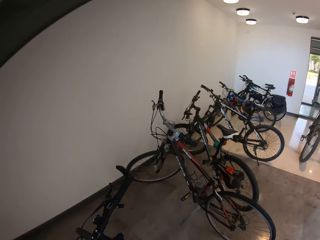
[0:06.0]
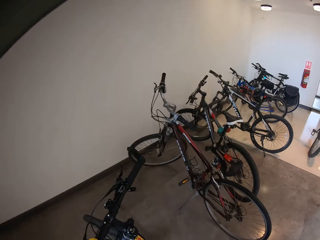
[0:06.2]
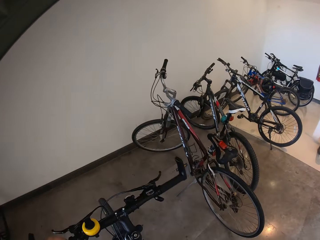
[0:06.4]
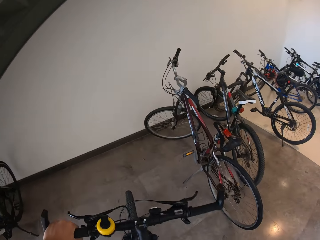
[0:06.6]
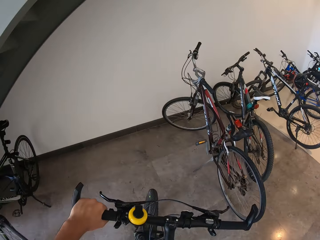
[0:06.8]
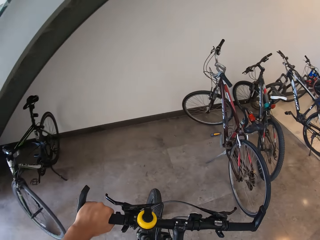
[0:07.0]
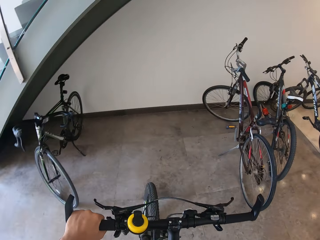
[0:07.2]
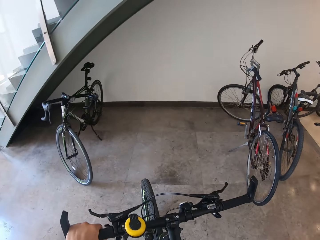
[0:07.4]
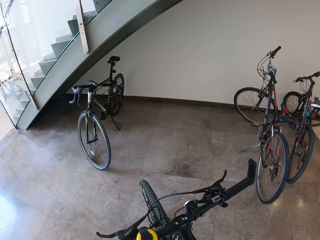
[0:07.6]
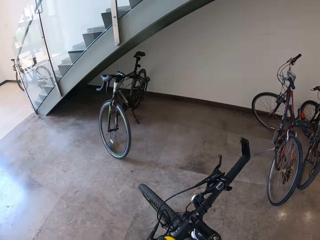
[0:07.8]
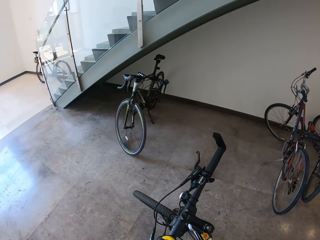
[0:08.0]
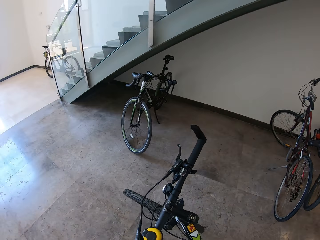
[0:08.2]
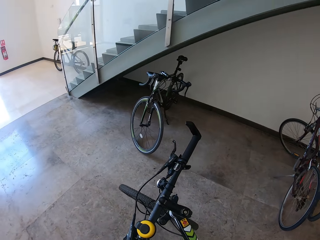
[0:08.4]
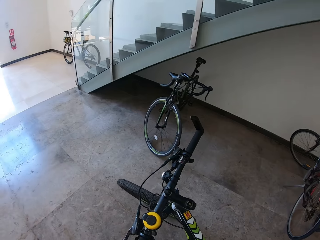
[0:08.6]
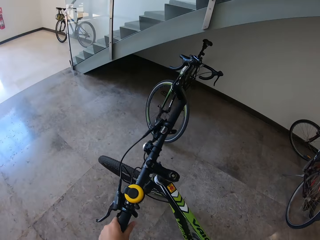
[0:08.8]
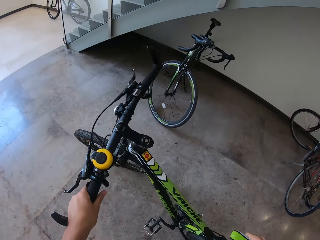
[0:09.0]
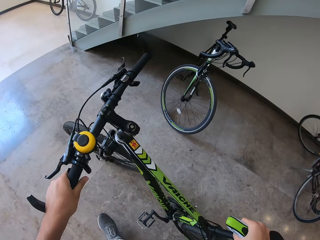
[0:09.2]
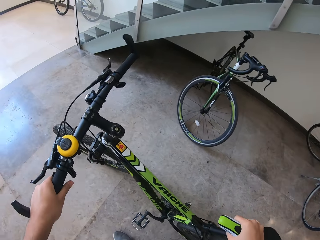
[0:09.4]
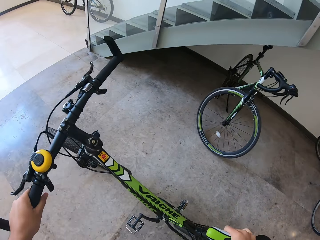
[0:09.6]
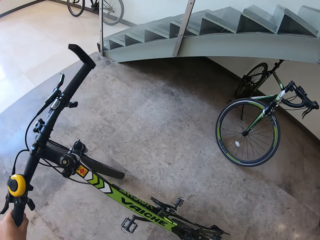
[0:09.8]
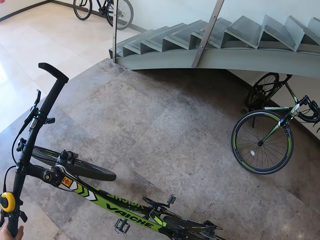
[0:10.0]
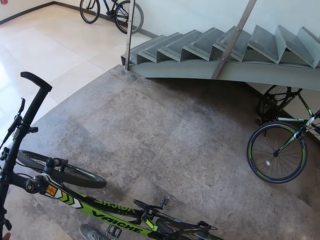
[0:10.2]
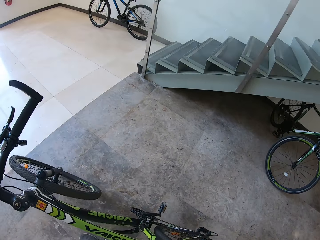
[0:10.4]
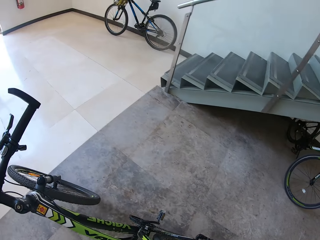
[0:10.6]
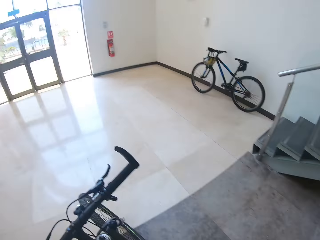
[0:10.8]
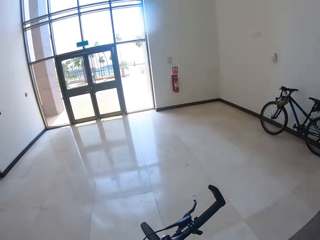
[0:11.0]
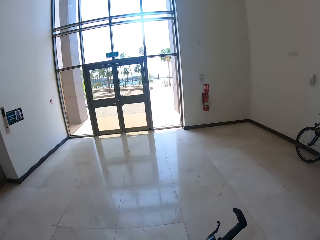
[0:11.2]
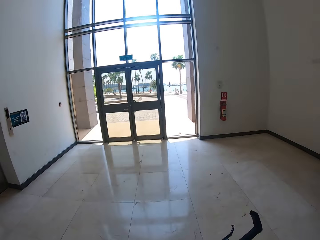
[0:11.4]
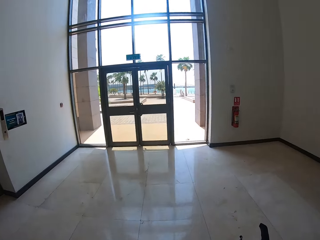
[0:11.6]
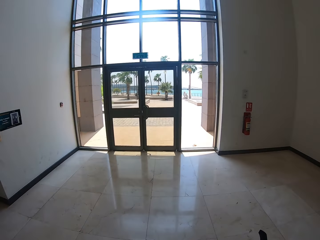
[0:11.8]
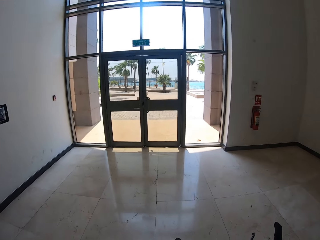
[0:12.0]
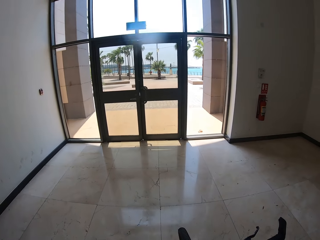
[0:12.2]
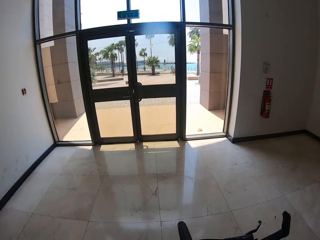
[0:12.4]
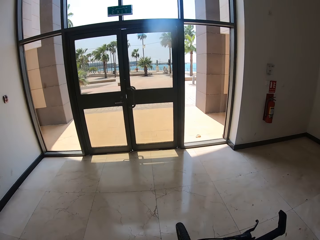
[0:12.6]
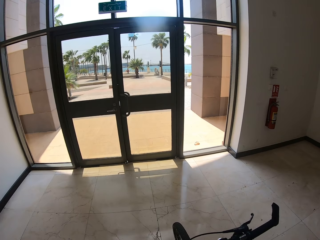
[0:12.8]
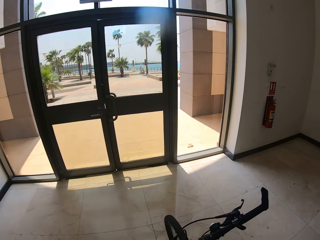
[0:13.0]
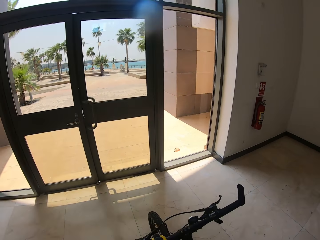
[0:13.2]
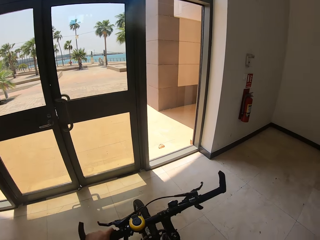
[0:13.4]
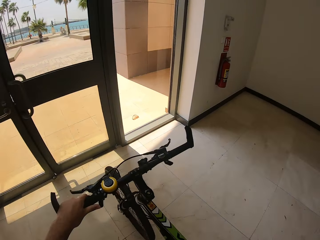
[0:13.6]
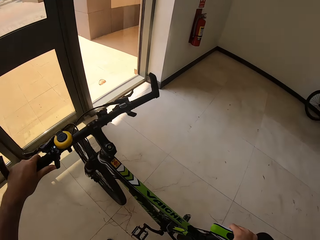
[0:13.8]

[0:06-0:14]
The camera wearer moves the bicycle in the house. They walk with the bicycle to the door in the house.

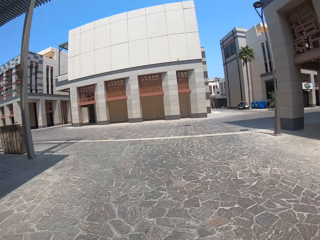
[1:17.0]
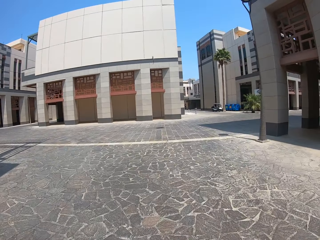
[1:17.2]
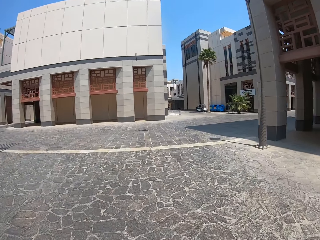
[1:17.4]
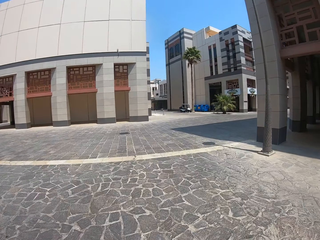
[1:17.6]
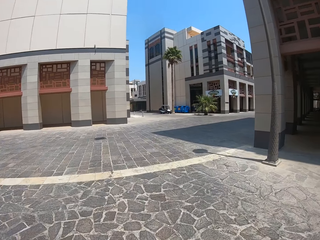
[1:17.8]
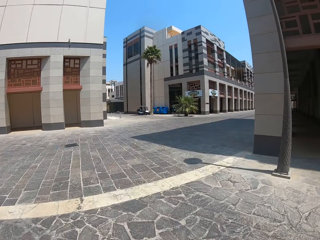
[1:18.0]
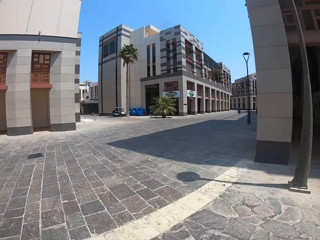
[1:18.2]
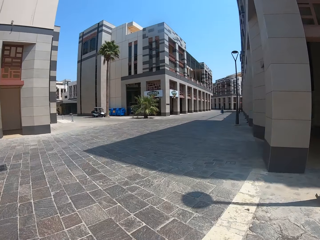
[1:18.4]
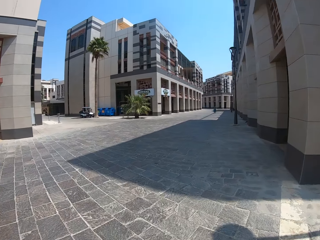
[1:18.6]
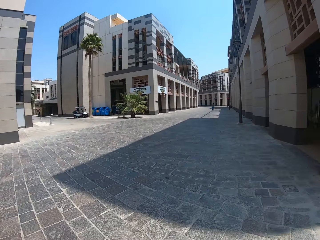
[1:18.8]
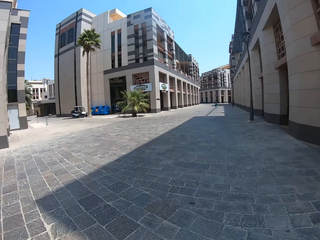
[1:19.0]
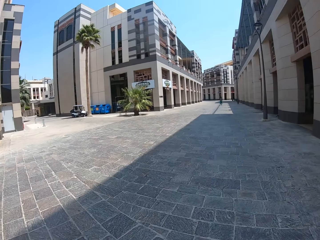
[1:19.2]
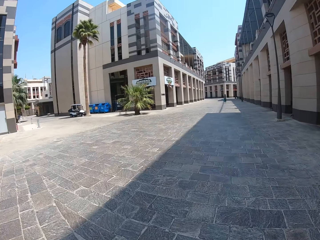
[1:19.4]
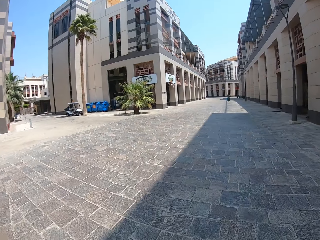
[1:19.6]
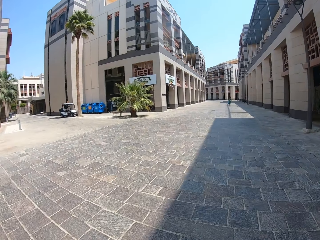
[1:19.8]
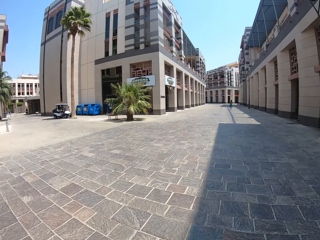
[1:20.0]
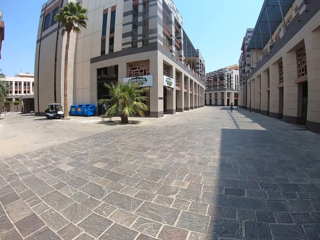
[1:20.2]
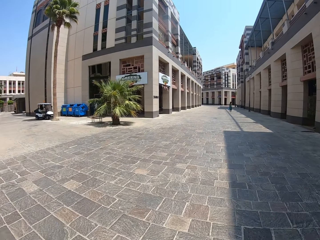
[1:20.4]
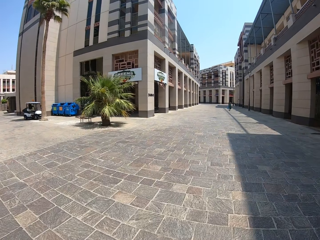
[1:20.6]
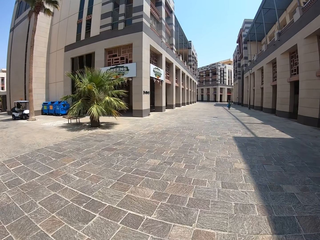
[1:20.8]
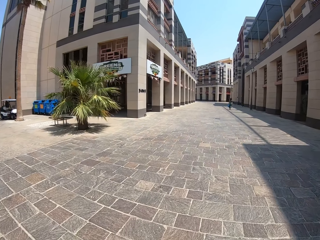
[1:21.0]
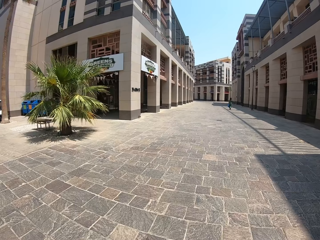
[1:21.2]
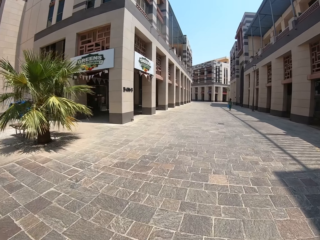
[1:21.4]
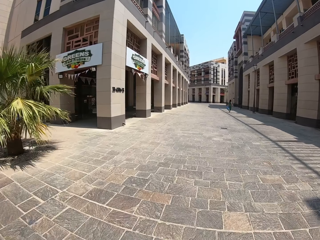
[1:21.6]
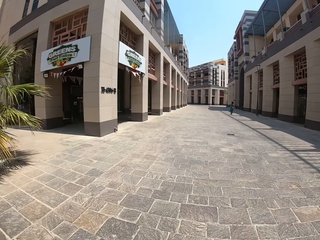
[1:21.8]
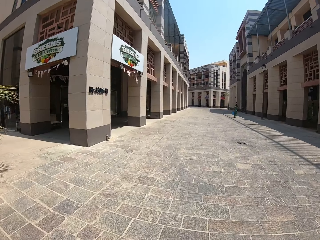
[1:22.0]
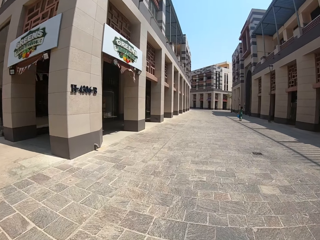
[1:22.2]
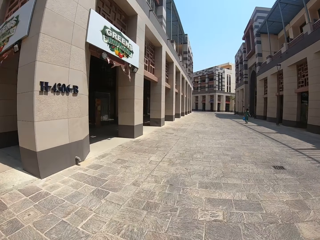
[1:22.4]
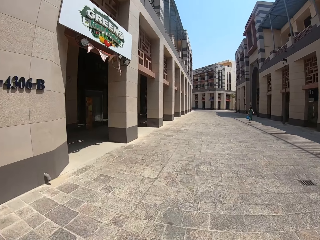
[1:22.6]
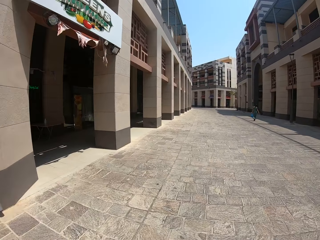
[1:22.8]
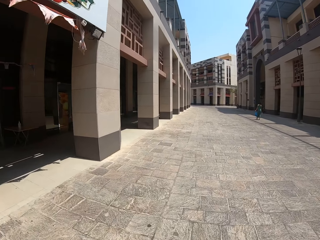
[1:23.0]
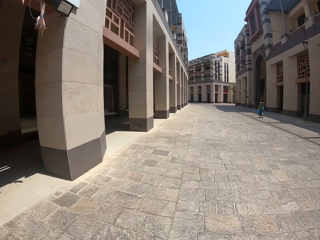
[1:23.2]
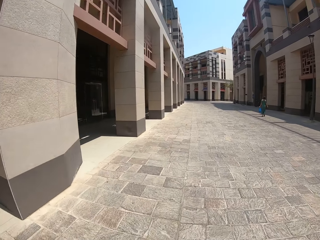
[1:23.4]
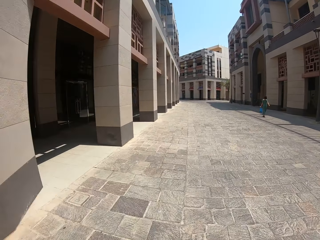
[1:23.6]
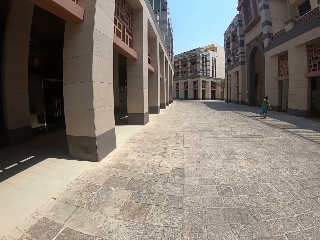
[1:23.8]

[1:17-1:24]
The camera wearer makes a right turn.

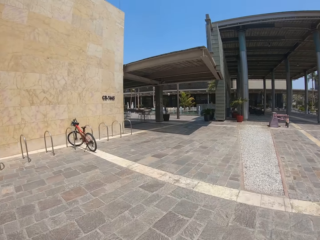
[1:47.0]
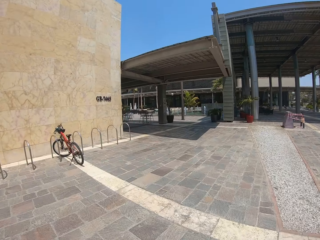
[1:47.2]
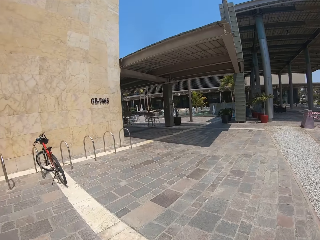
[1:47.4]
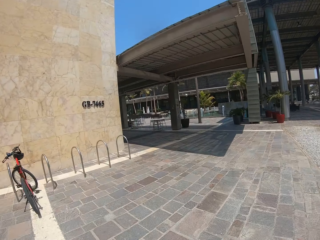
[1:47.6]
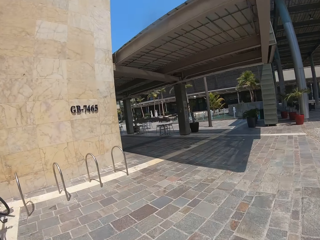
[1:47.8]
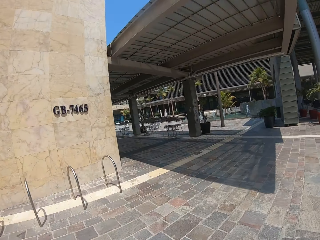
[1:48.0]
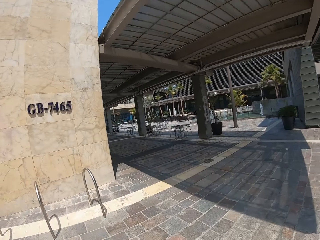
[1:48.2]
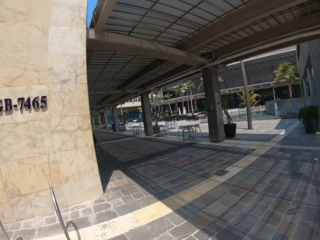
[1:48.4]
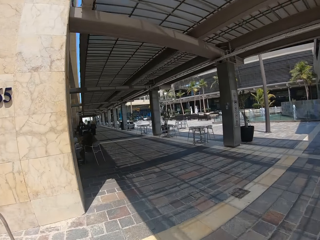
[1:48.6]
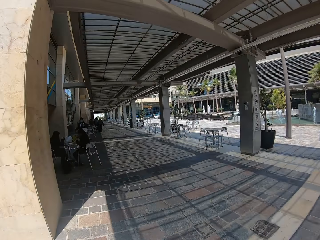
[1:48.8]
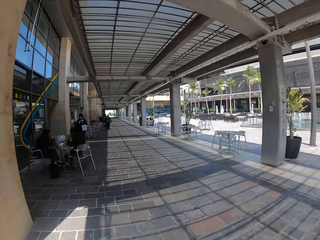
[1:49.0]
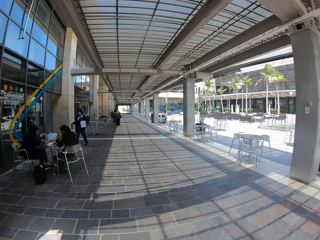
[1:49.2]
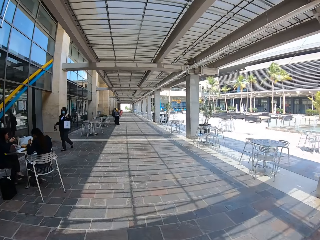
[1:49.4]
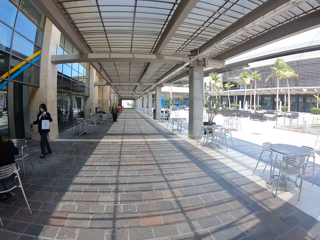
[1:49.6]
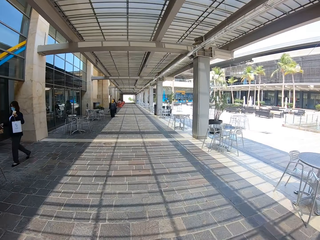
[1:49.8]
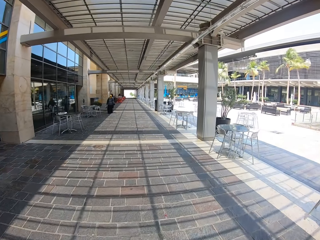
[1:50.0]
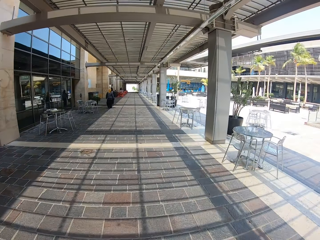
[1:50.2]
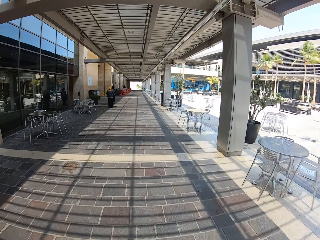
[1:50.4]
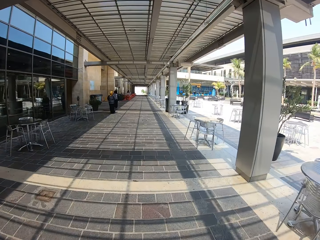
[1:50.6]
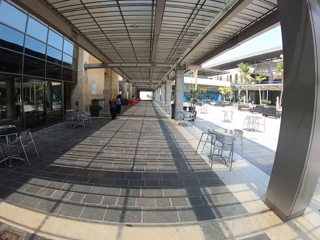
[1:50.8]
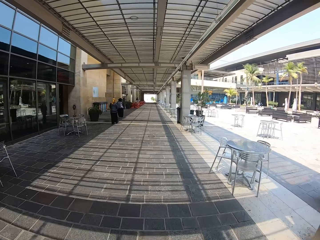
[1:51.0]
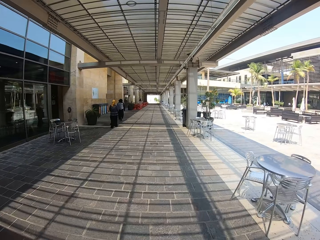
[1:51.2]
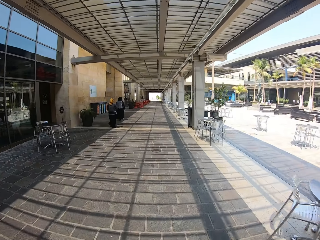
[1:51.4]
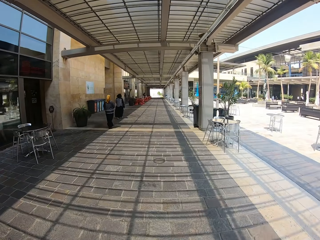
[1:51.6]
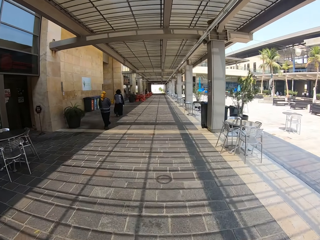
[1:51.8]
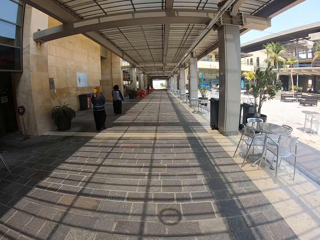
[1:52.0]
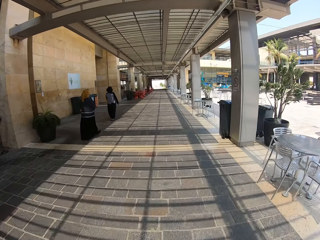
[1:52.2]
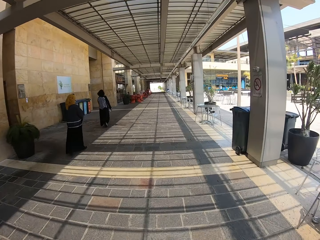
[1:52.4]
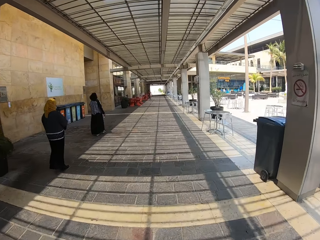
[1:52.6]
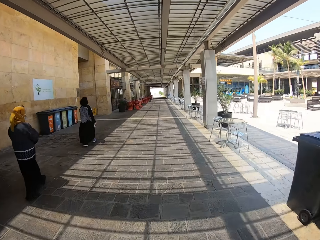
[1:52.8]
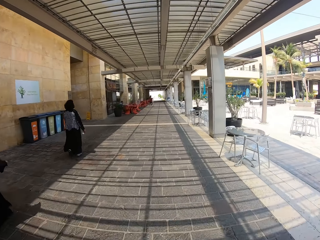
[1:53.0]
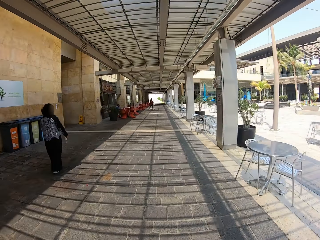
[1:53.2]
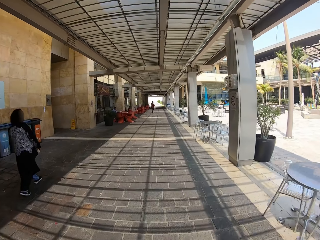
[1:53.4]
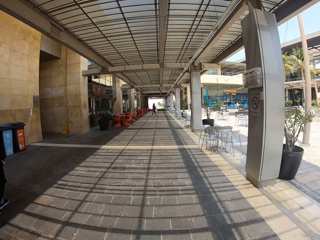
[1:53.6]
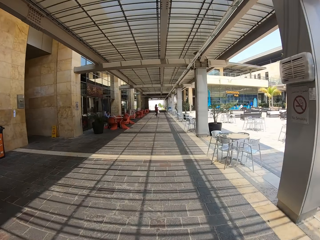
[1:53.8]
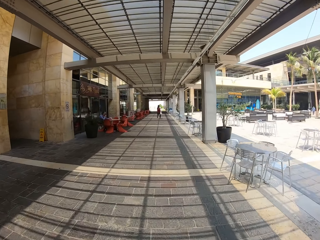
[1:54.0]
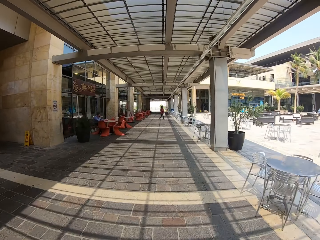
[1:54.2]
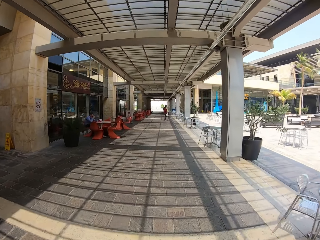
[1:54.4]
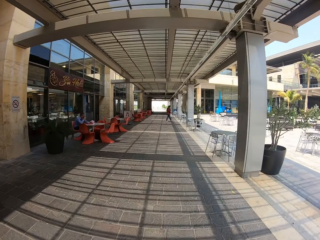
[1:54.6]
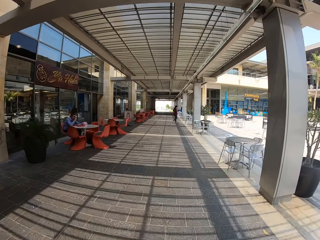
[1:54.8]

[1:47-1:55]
The camera wearer makes a left turn.
